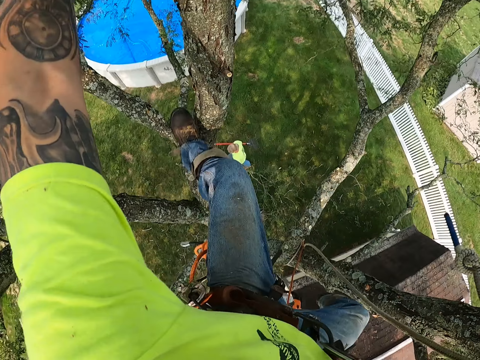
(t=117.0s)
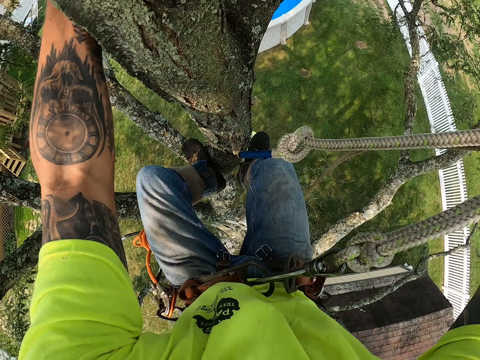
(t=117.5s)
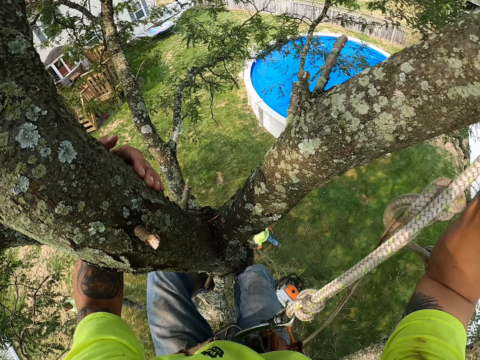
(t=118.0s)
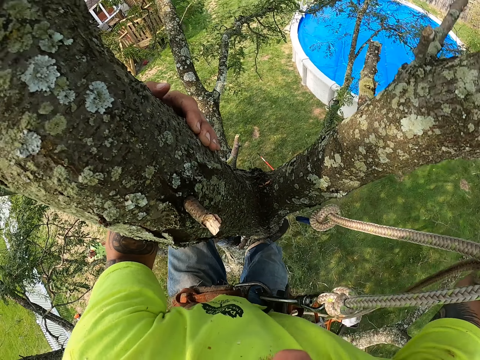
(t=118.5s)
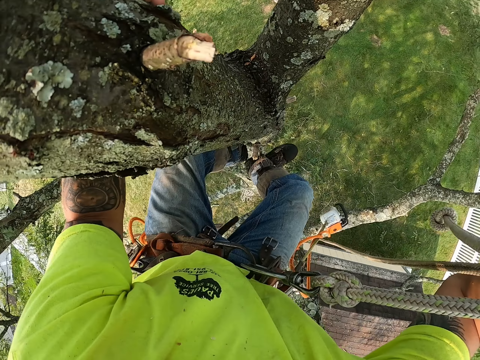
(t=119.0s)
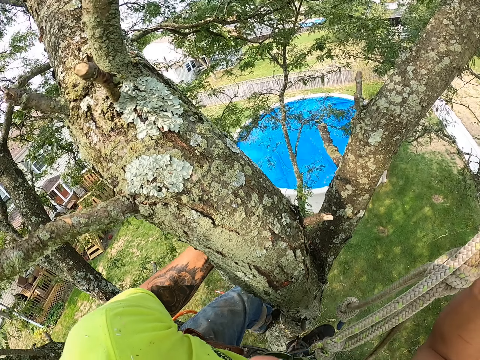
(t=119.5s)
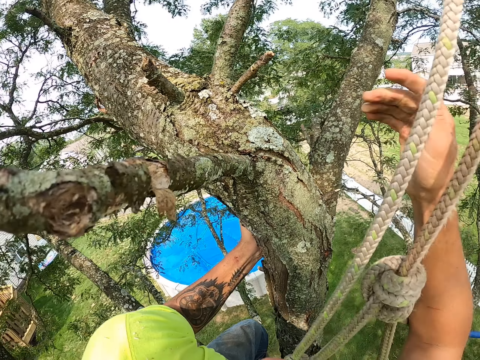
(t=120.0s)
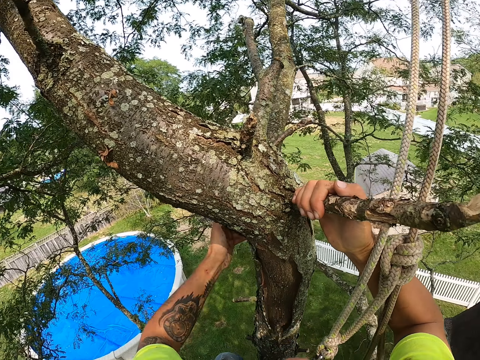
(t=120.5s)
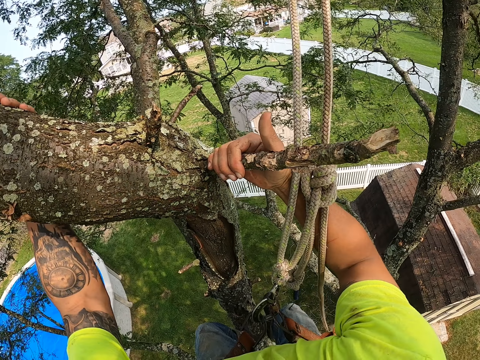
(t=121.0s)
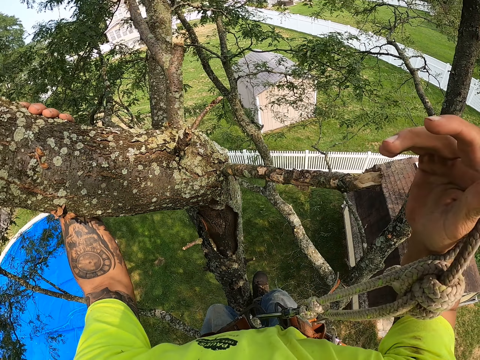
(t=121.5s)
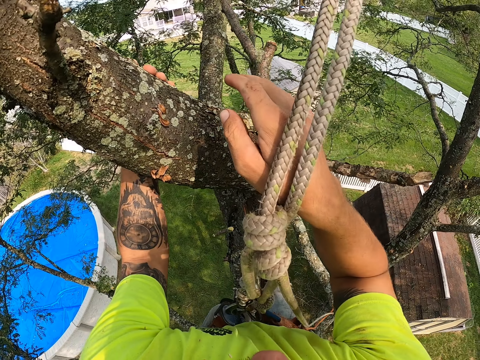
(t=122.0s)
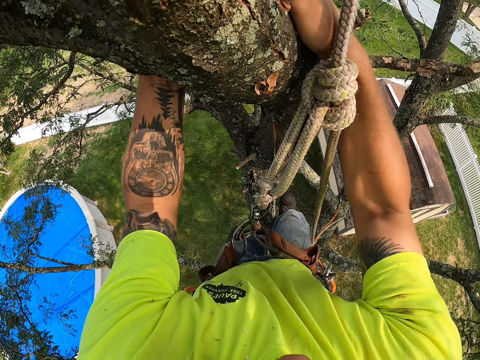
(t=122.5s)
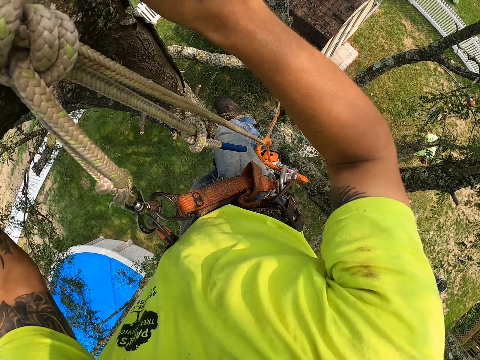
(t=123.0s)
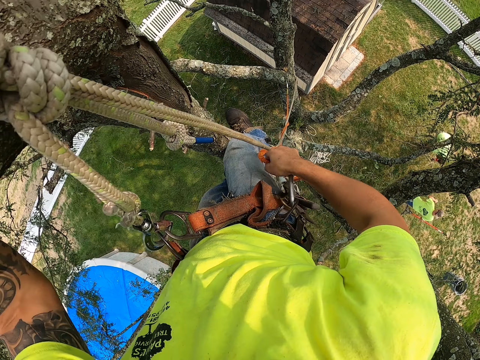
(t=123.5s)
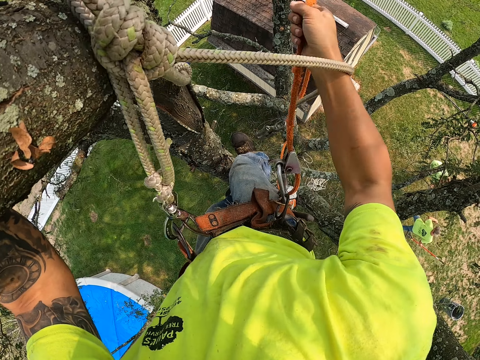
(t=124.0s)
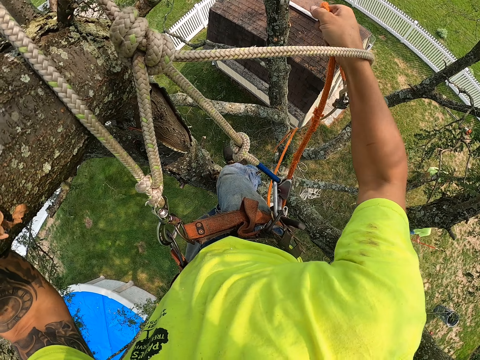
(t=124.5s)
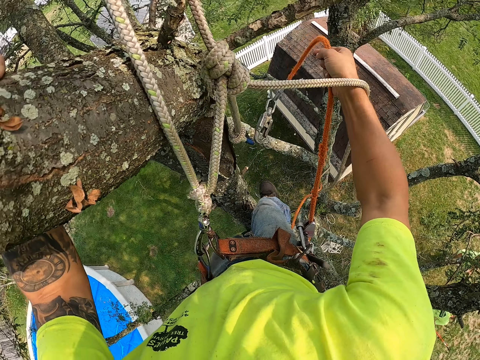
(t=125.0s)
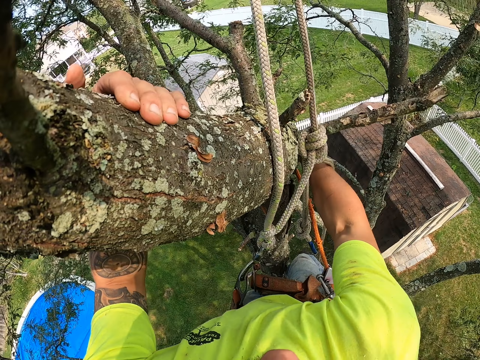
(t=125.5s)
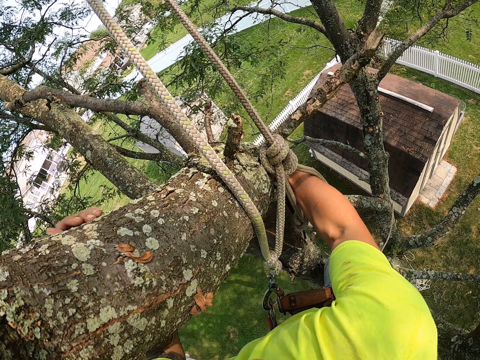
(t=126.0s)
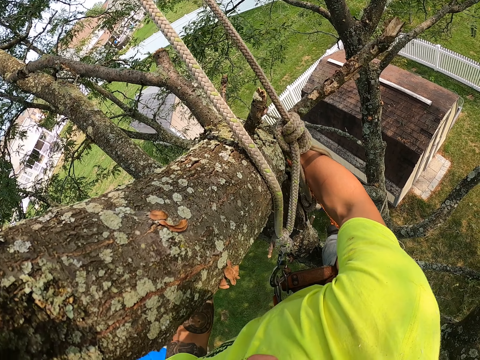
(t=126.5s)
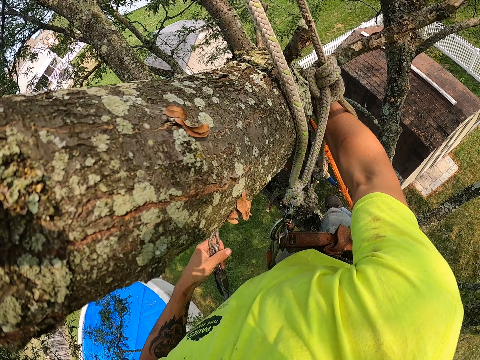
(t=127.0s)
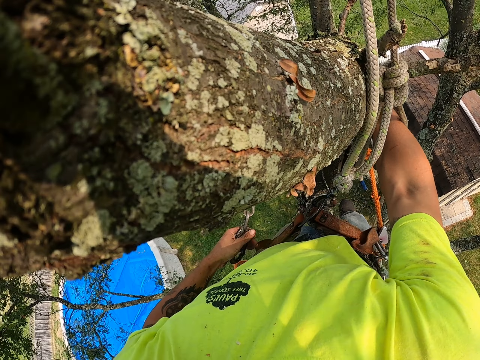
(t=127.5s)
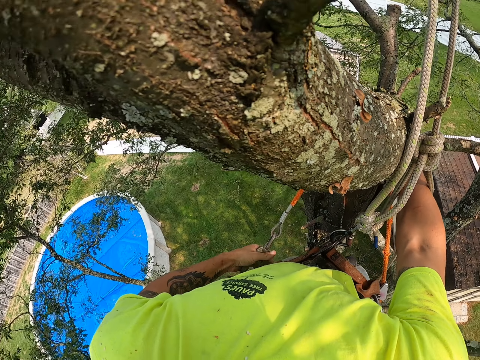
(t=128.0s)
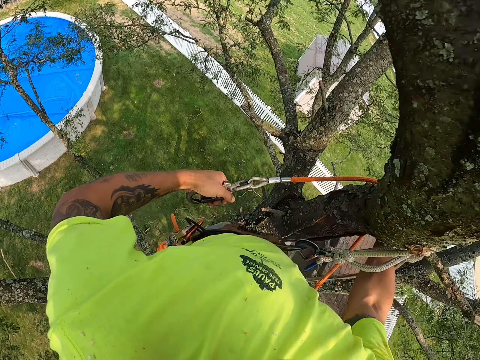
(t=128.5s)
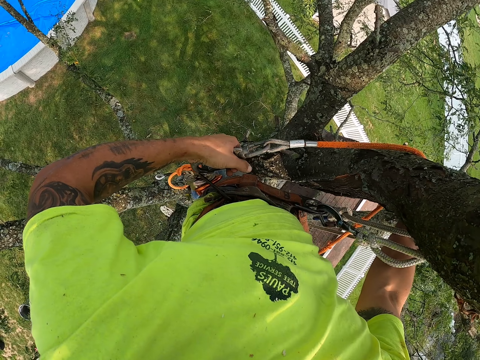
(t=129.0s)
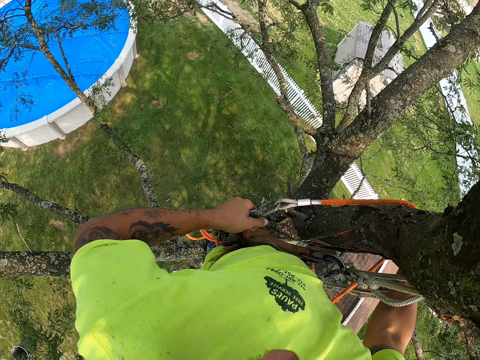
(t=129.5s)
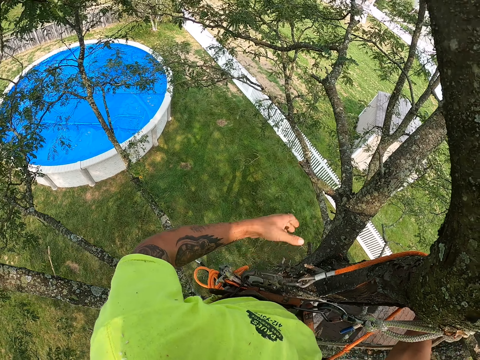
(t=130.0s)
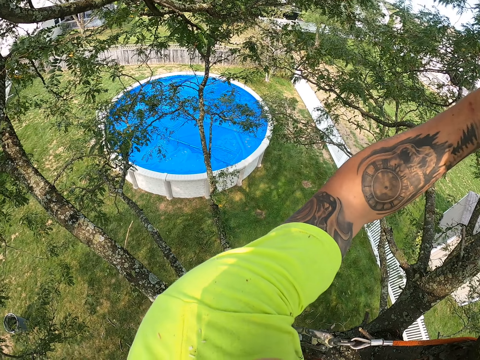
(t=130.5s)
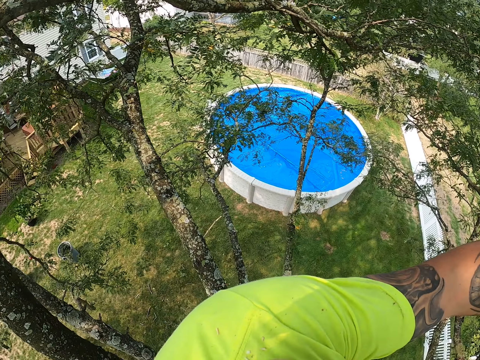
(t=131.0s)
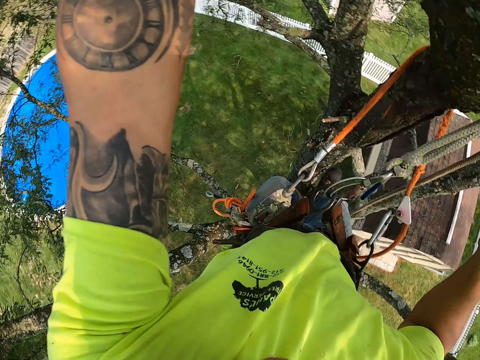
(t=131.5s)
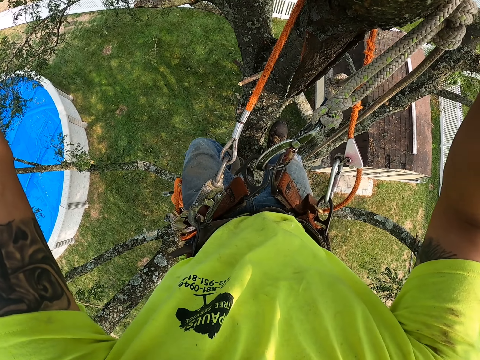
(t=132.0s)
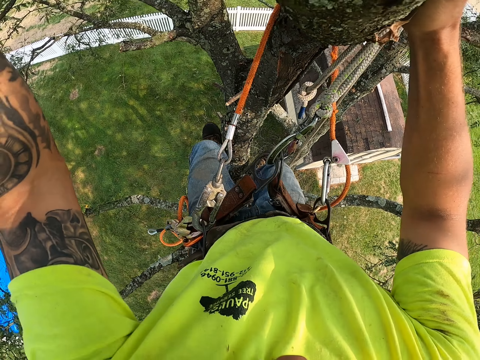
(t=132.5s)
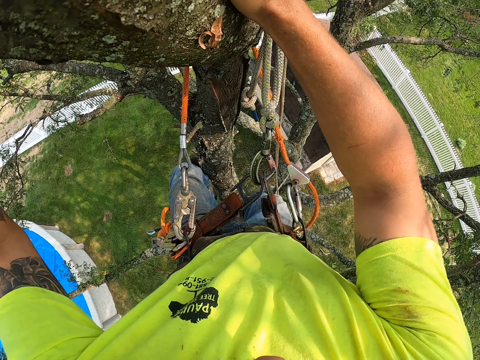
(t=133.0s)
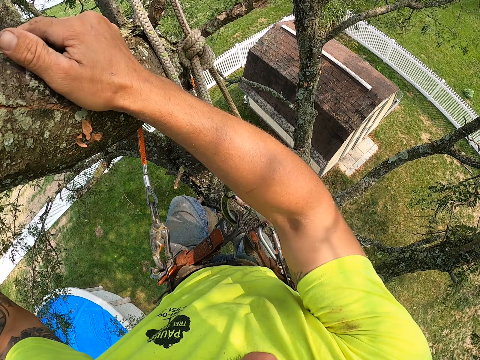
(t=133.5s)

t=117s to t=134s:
The camera wearer moves on the tree branches and drops a branch to the ground. He holds a tree branch in the tree with his left hand. He holds a tree branch in the tree with his right hand. He holds a tree branch in the tree with both hands. He picks the hook from the harness with his right hand. He pulls the rope. He passes the hook from his right hand to his left hand. He moves the rope around the tree. He attaches the hook to the harness with his left hand. He hooks the rope on the pants. He holds a tree branch in the tree with his left hand.

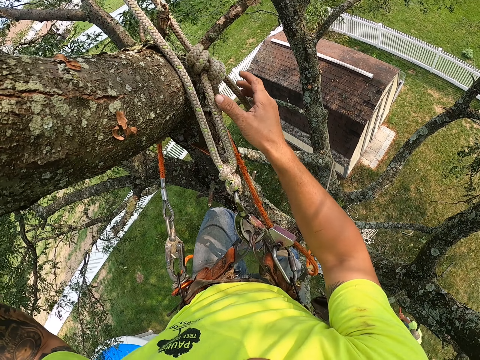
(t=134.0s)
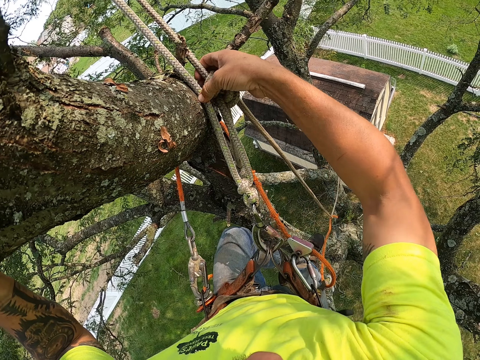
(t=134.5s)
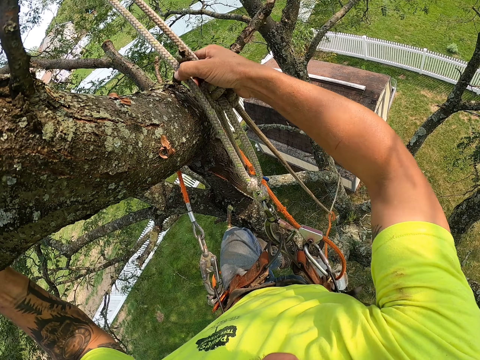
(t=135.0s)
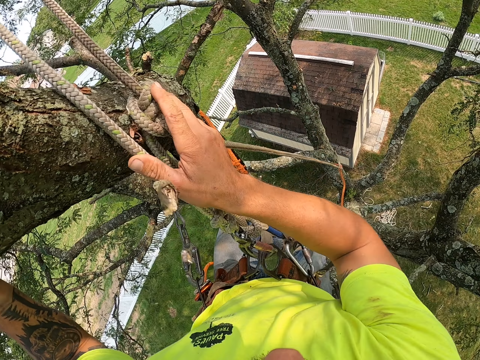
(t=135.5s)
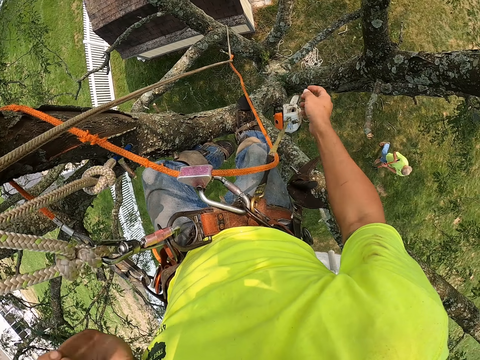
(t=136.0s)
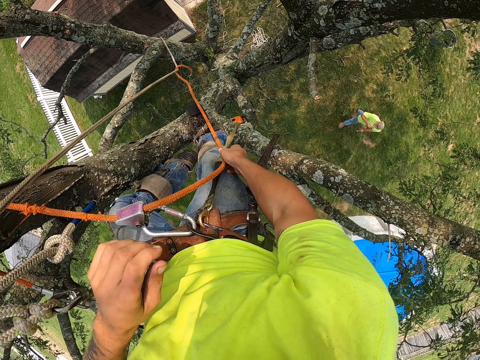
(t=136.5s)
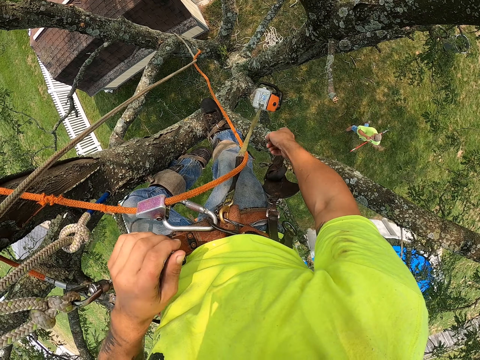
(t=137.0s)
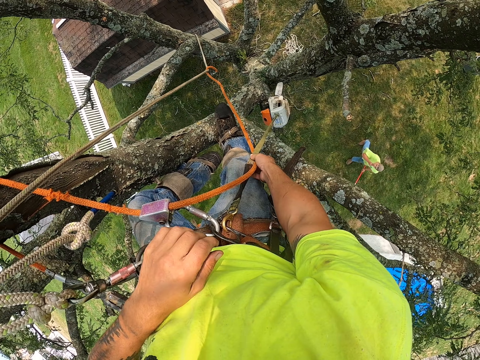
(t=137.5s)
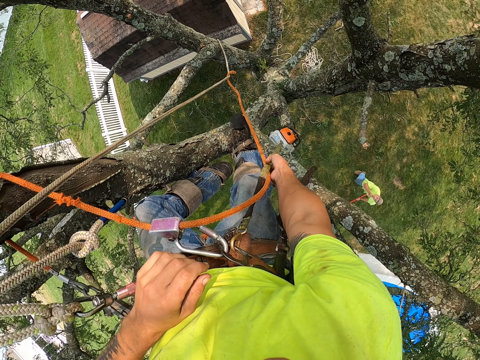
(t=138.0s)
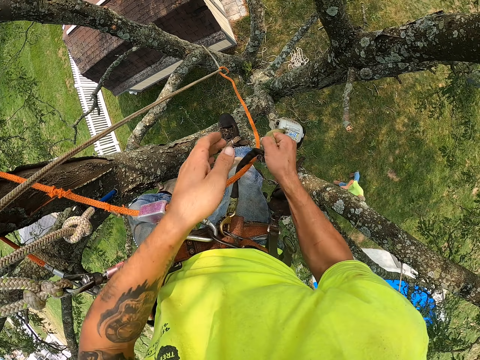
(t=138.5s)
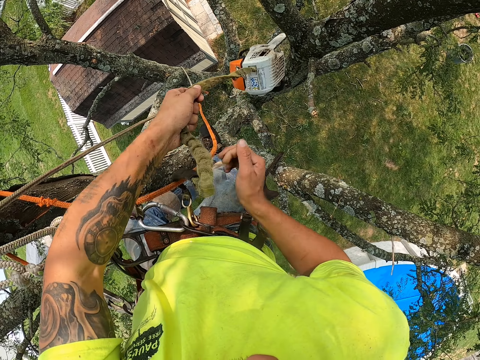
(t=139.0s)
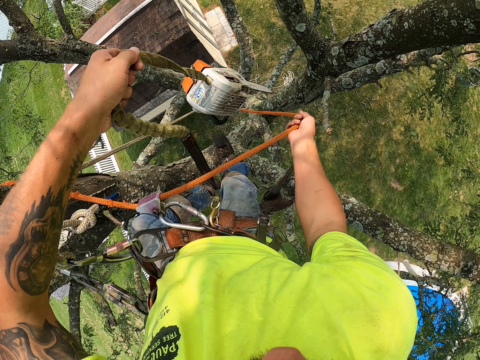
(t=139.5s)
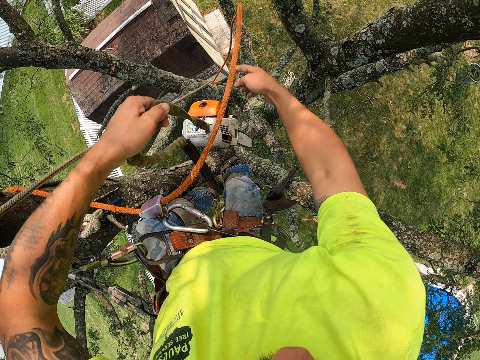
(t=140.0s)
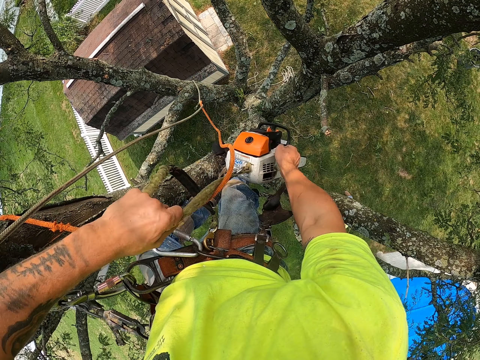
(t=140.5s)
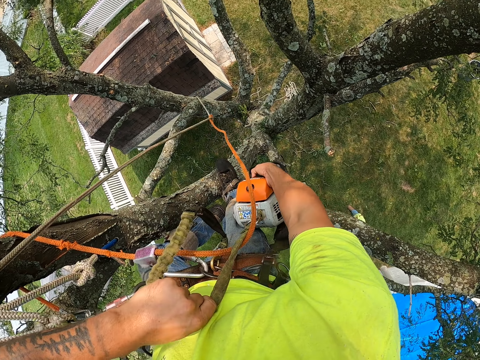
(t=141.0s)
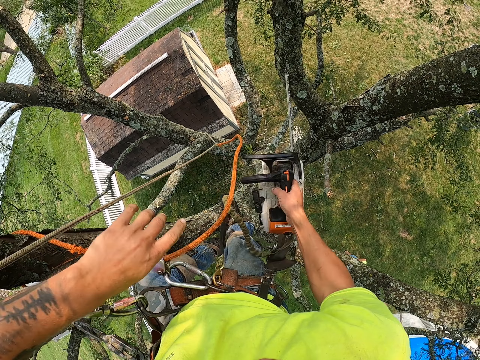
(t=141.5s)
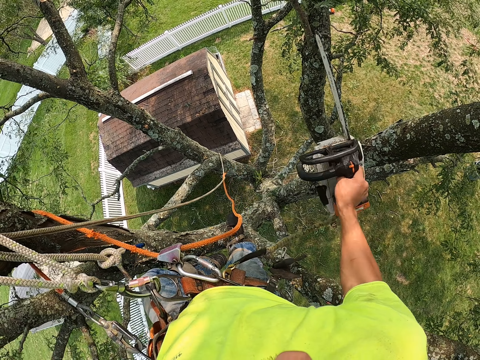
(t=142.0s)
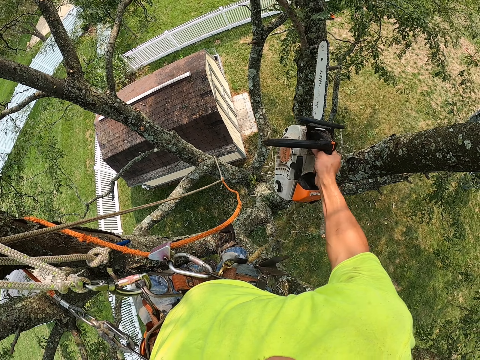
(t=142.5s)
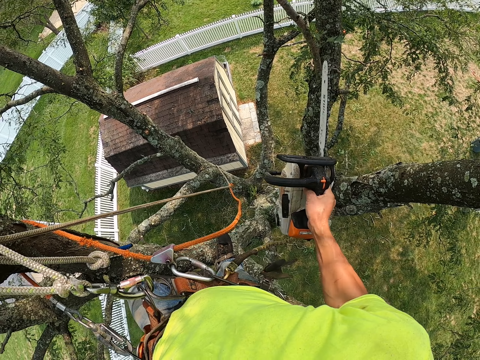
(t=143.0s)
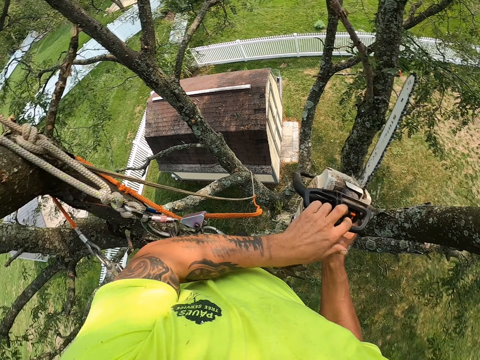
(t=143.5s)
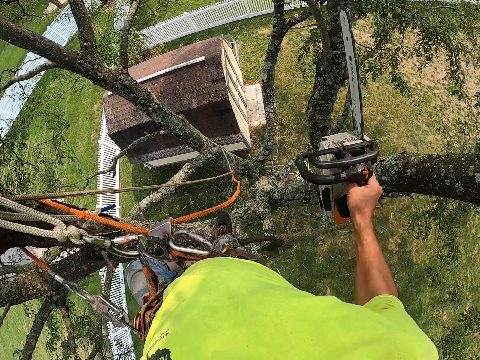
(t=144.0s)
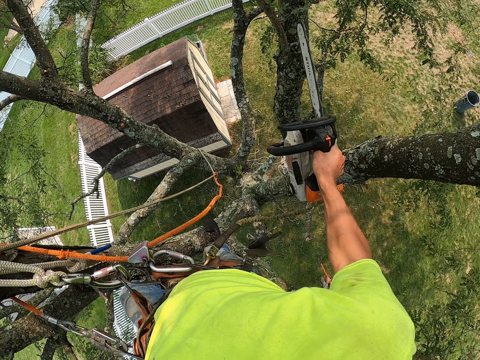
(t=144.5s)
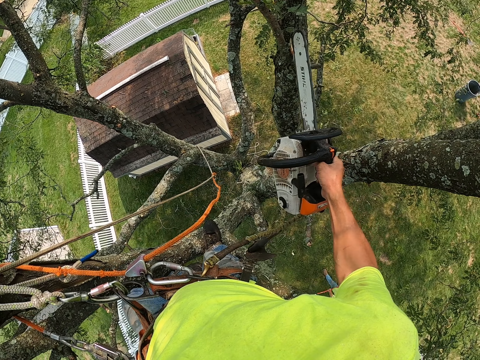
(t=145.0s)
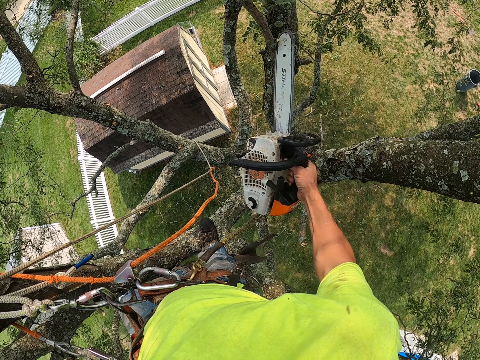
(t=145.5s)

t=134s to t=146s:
The camera wearer holds the rope in the tree with his right hand. He moves the rope. He drags a chainsaw on a rope on his harness with both hands. He adjusts the hook with his right hand. He holds the chainsaw with his right hand. He holds the chainsaw with both hands. He cuts tree branches on the tree with the chainsaw with his right hand.
